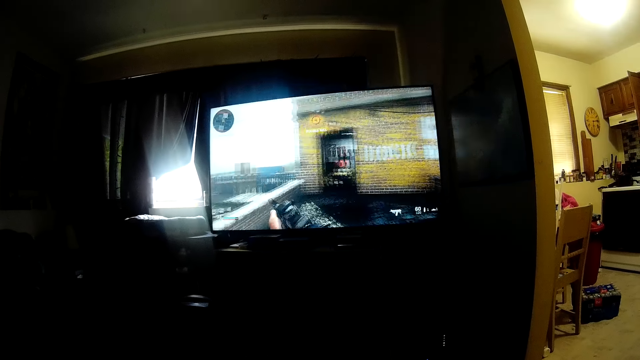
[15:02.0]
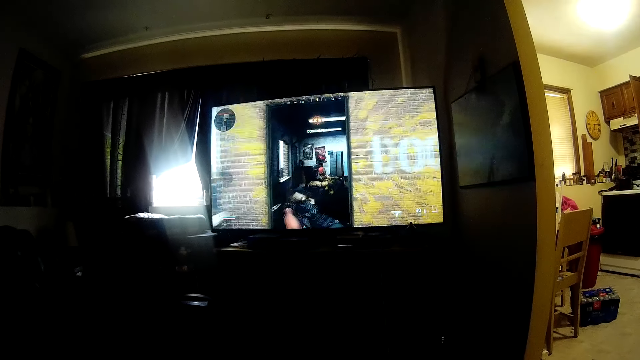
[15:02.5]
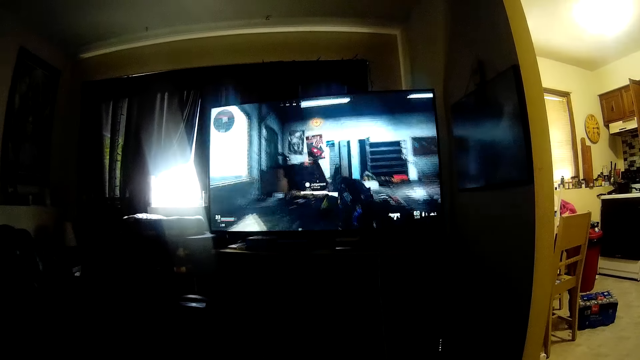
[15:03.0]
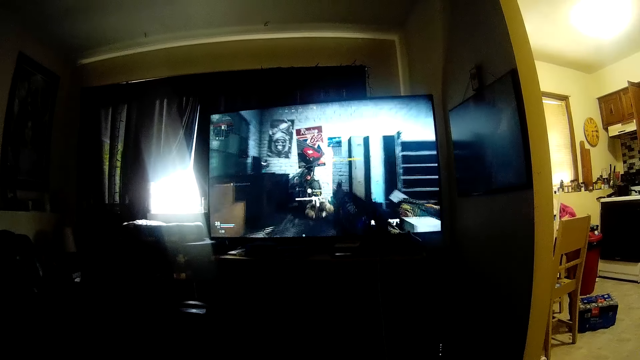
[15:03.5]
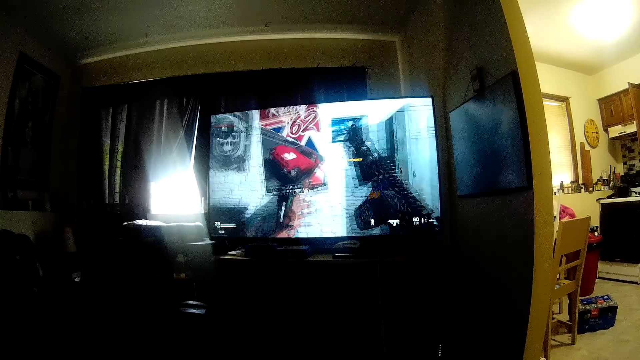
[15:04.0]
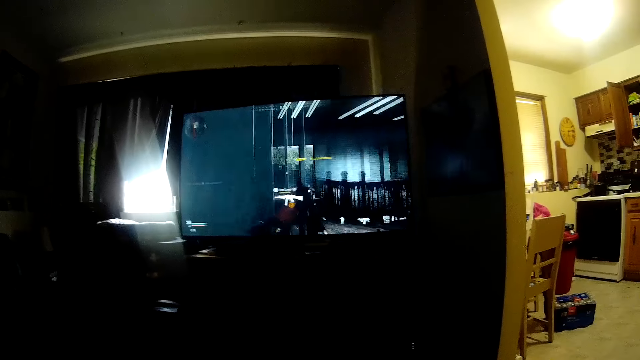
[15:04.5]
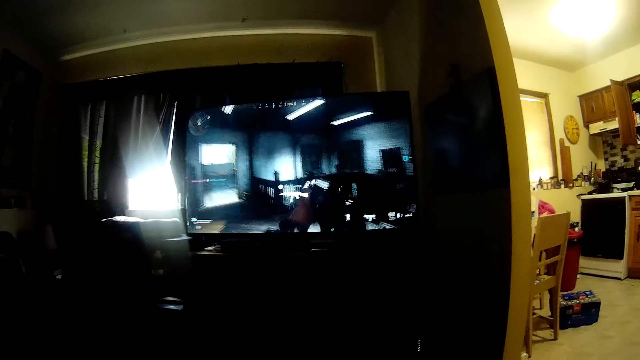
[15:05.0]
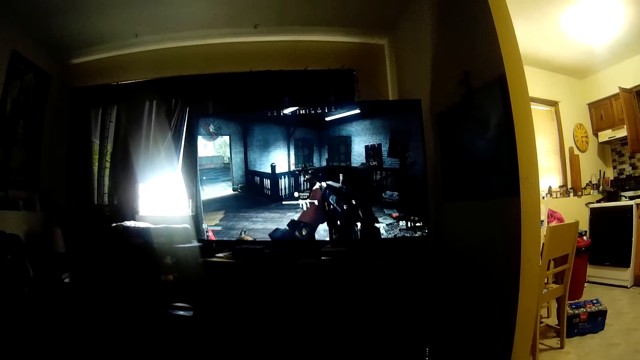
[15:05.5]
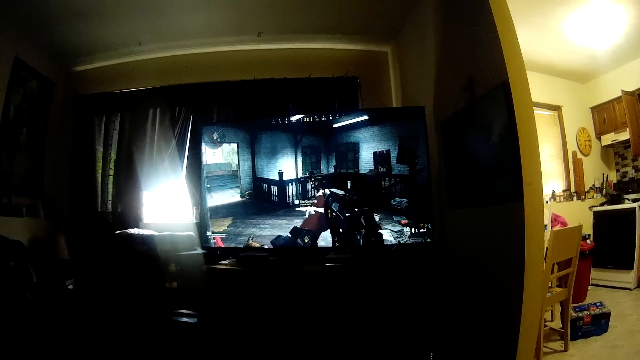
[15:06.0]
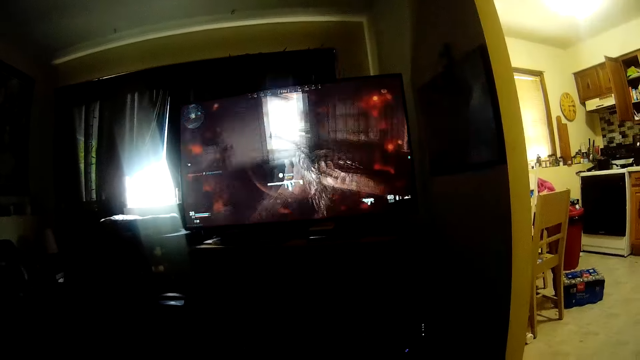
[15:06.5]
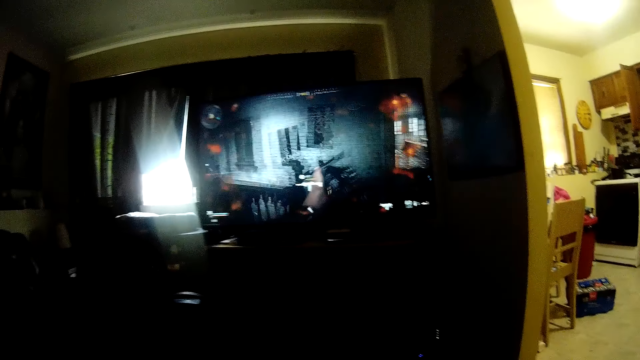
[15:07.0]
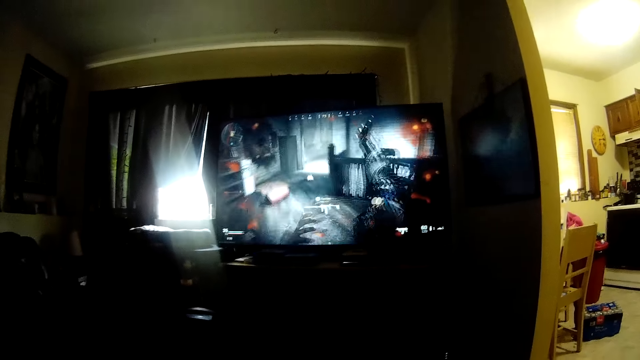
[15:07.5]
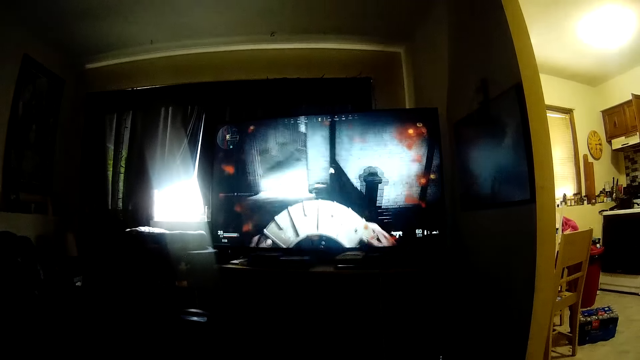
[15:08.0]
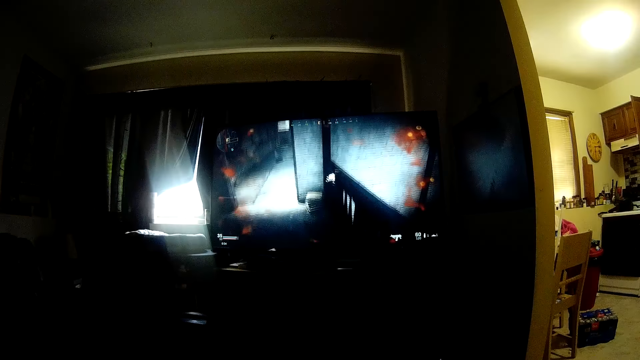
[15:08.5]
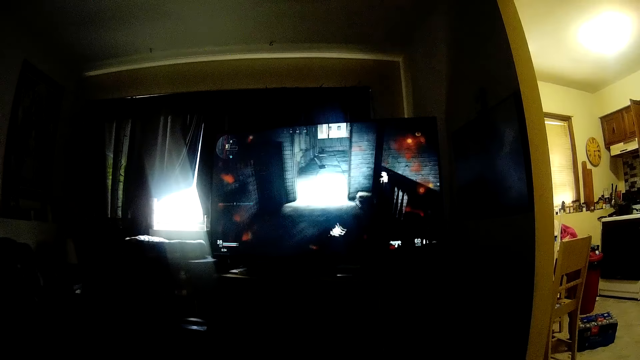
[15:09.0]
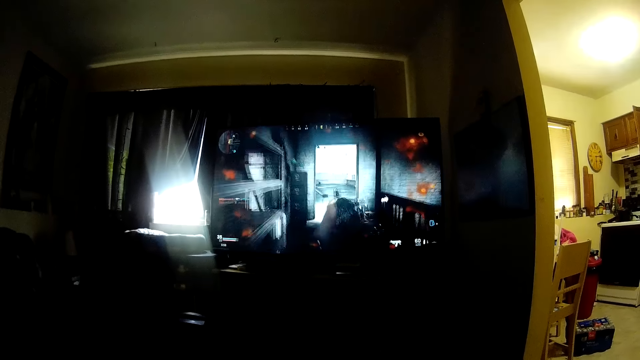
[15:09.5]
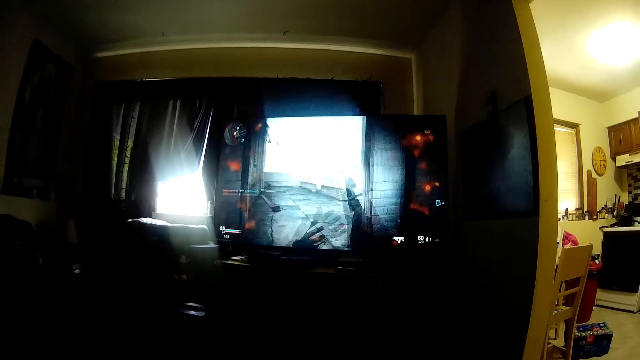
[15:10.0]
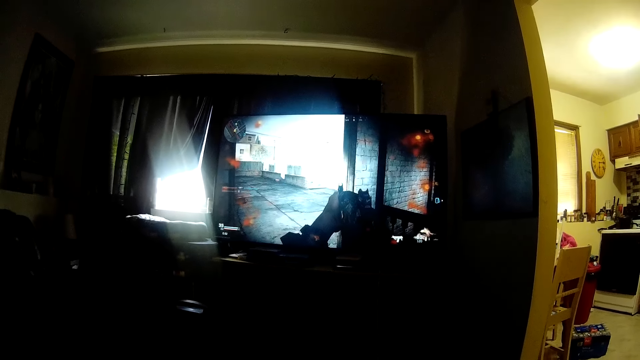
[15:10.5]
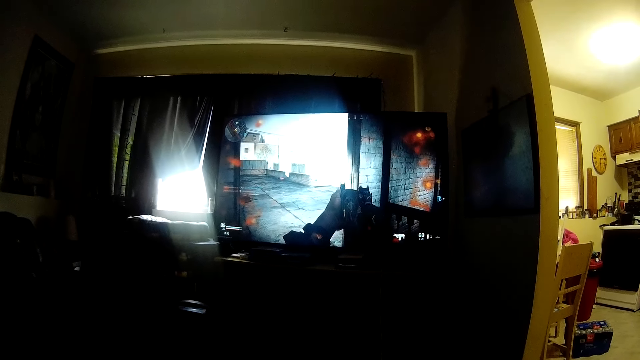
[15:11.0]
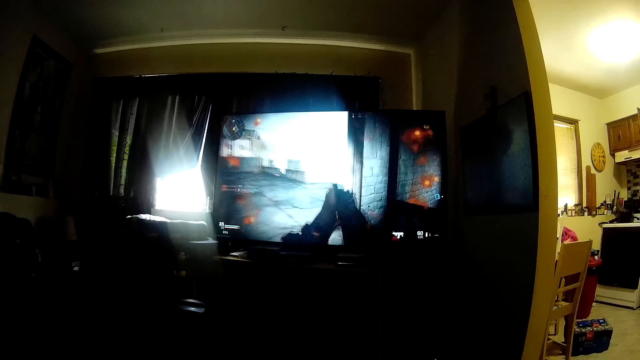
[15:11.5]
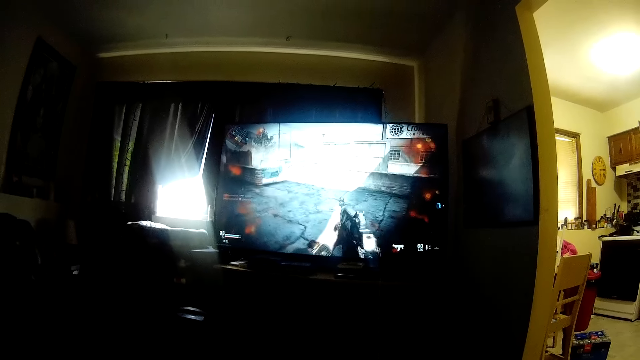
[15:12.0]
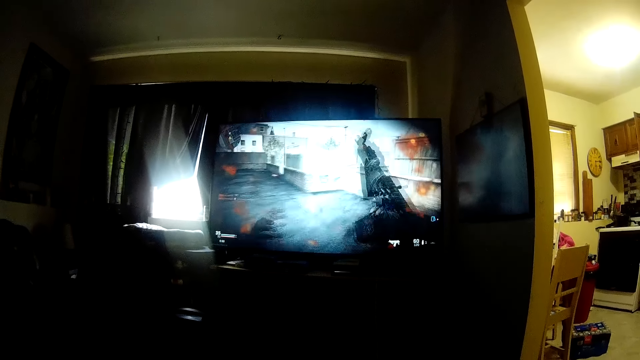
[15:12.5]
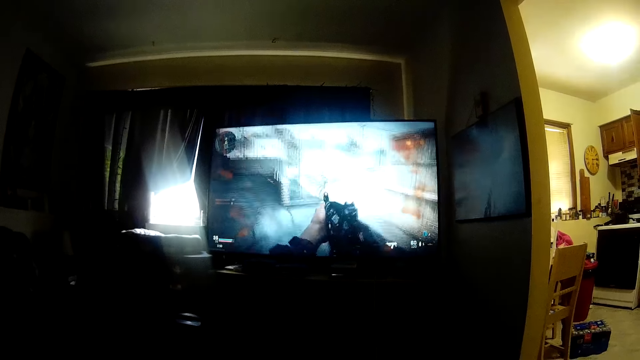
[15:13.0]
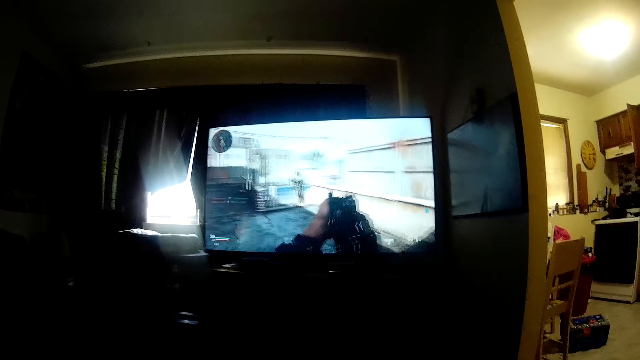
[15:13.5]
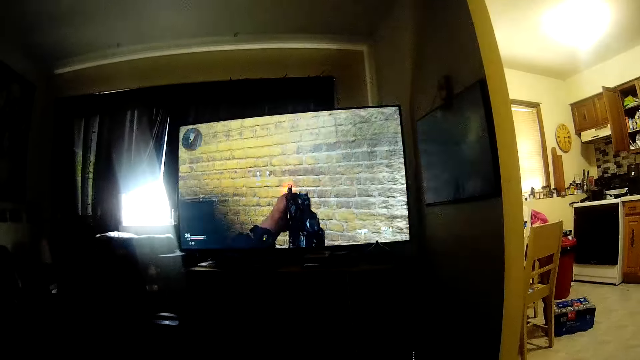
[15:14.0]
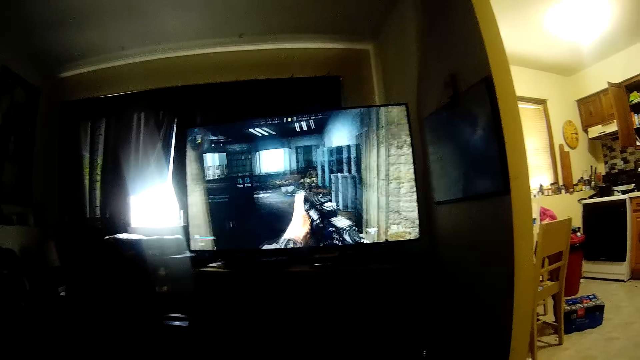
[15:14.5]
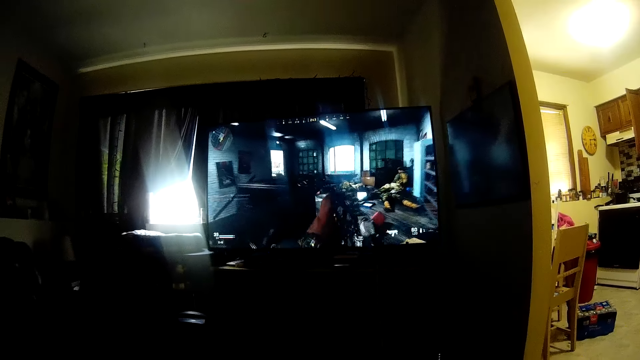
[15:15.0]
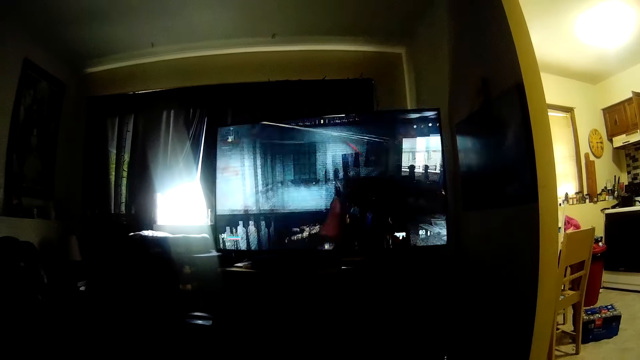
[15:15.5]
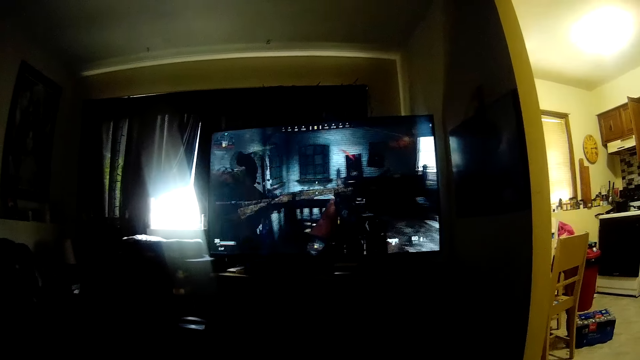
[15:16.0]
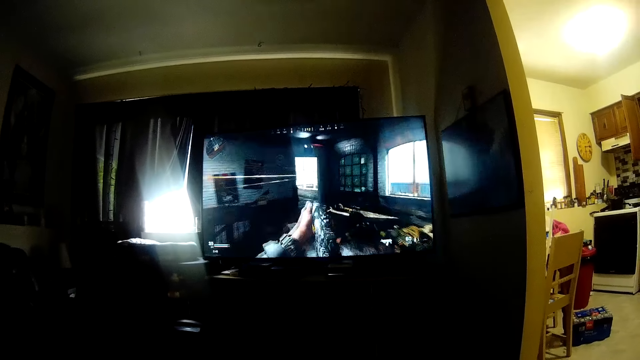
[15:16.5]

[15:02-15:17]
The camera wearer operates a television with a hand. They talk. They look at the television.

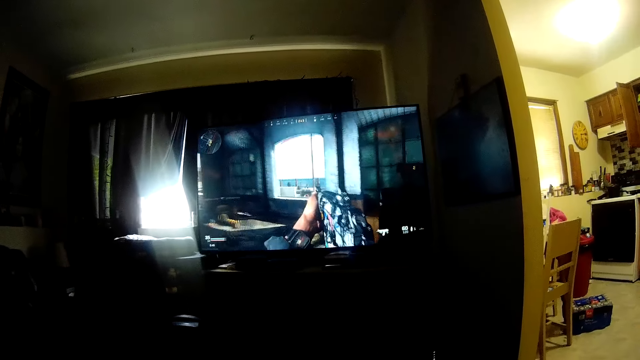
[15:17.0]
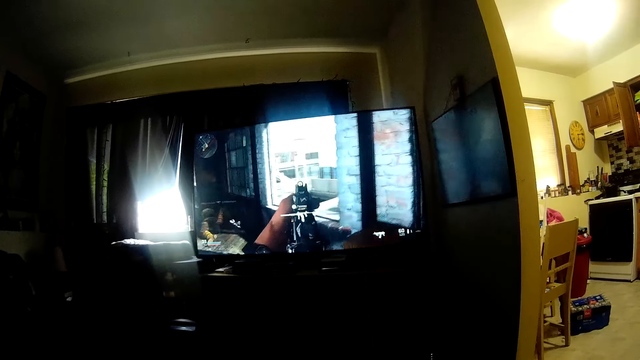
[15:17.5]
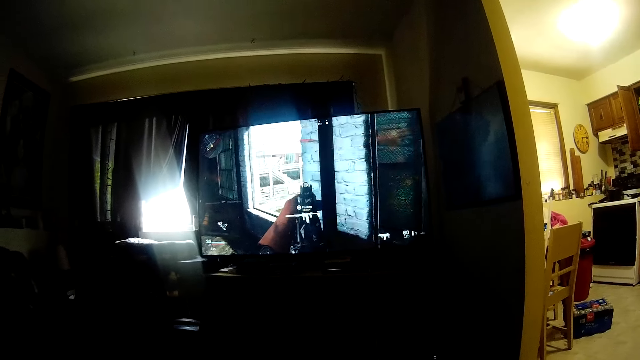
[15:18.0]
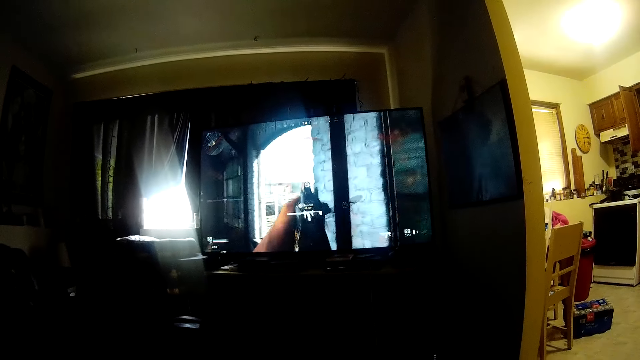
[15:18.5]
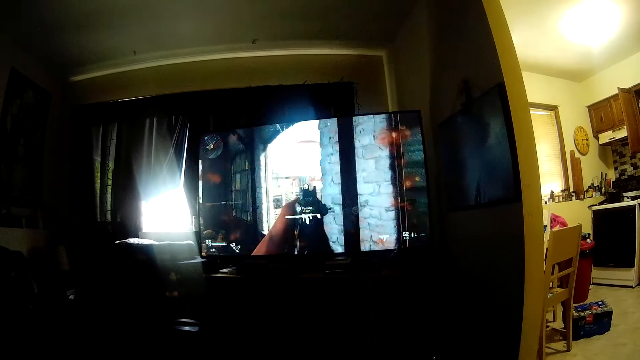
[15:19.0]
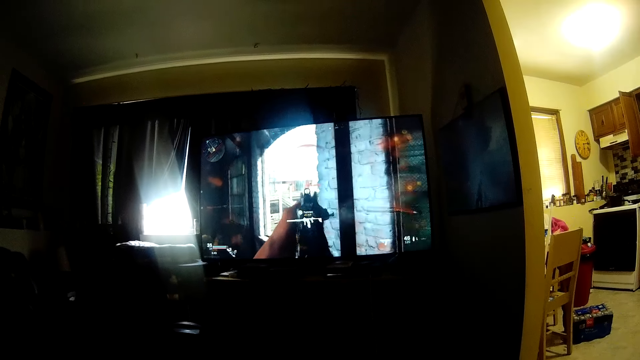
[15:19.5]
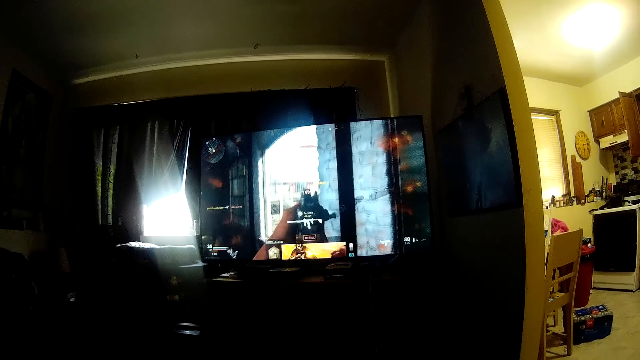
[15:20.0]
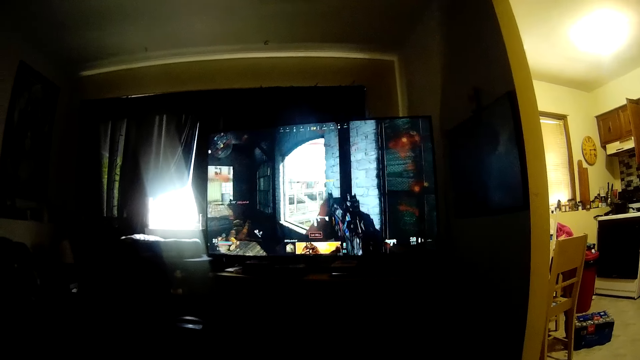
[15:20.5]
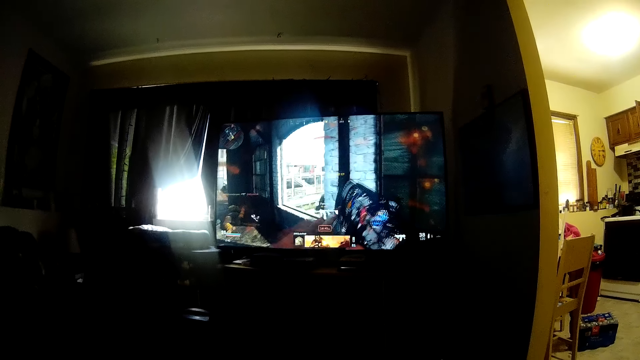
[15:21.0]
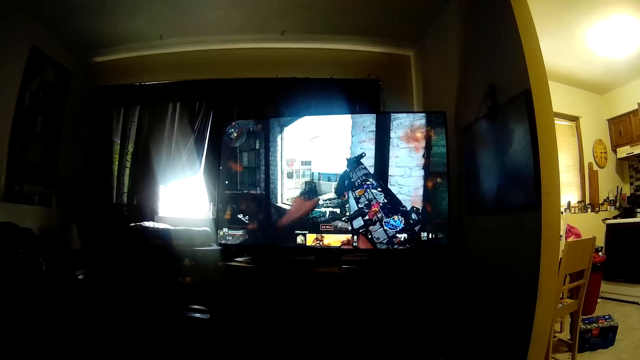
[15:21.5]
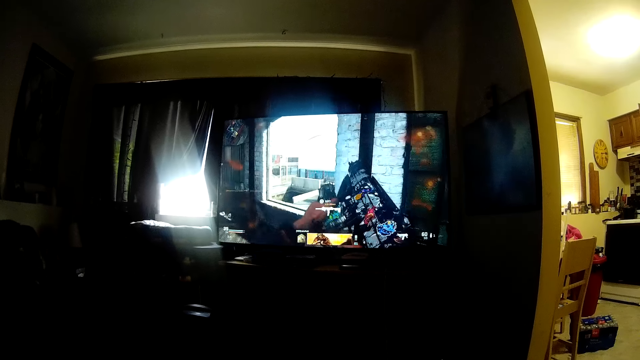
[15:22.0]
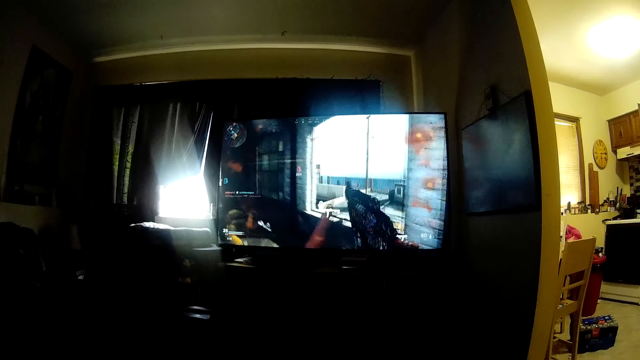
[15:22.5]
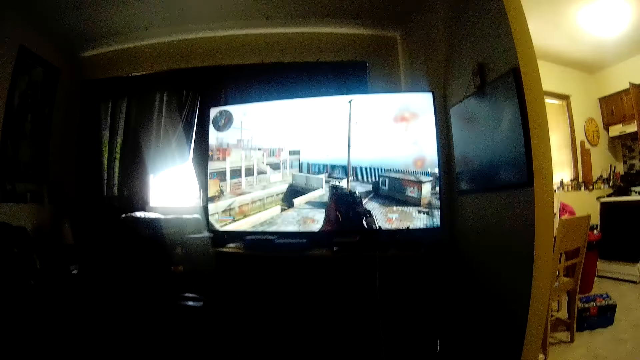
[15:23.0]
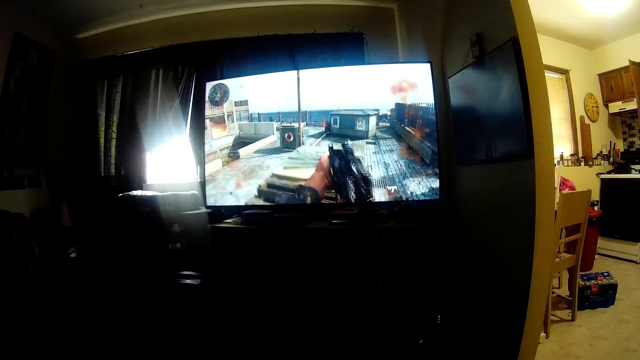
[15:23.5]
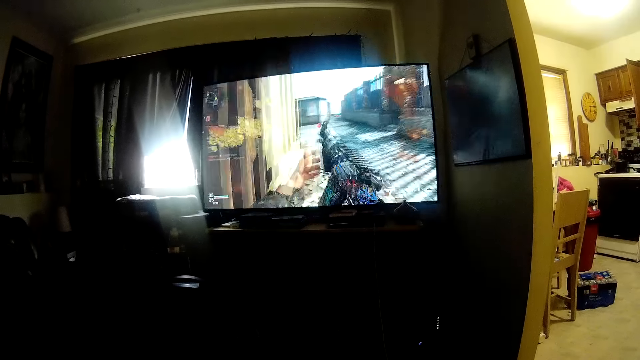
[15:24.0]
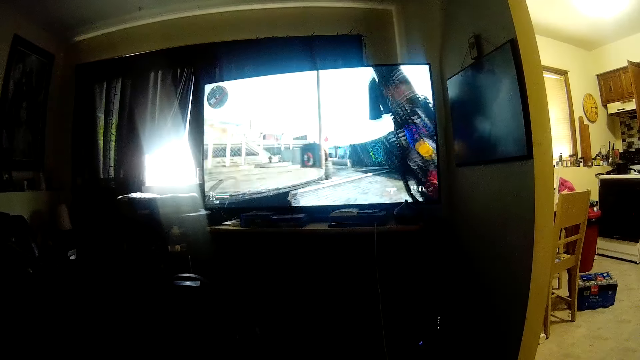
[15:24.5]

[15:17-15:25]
The camera wearer talks.
